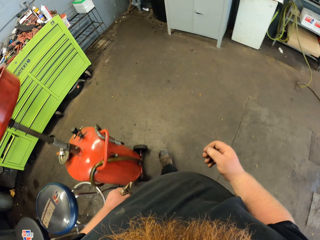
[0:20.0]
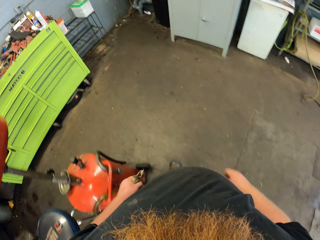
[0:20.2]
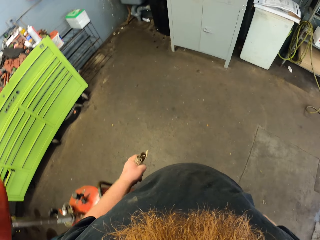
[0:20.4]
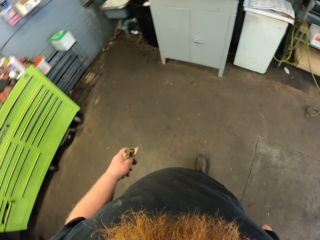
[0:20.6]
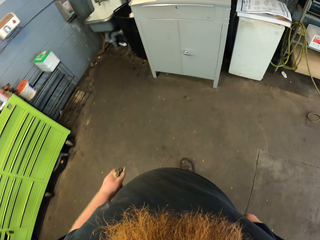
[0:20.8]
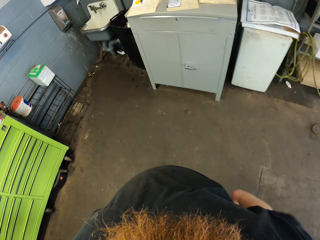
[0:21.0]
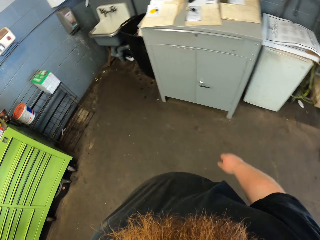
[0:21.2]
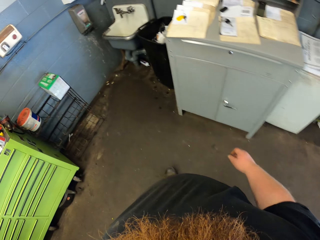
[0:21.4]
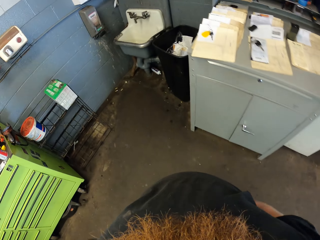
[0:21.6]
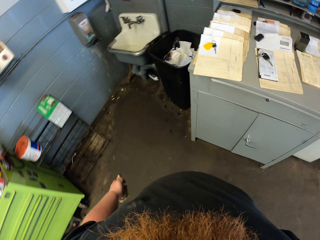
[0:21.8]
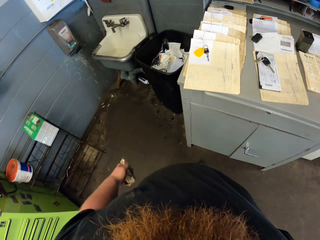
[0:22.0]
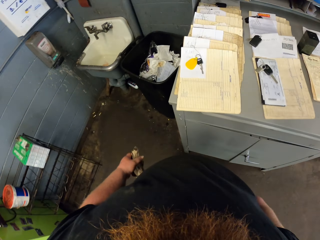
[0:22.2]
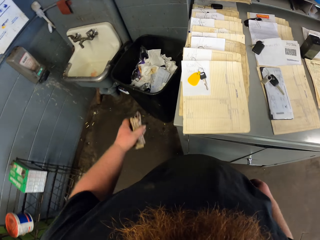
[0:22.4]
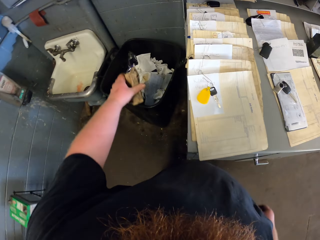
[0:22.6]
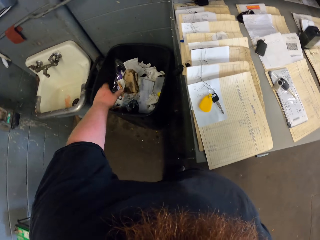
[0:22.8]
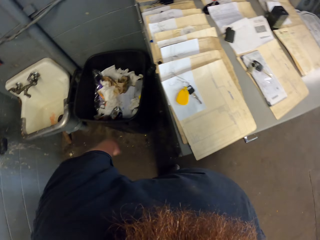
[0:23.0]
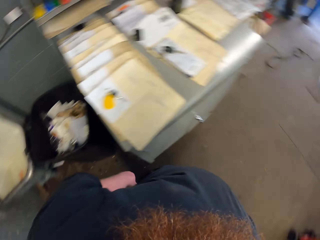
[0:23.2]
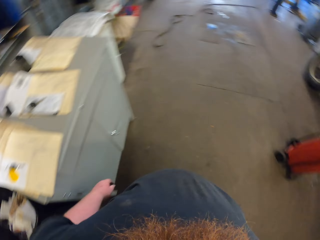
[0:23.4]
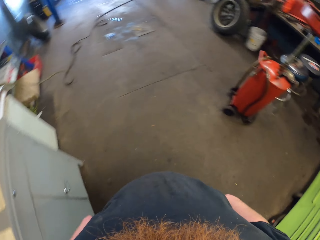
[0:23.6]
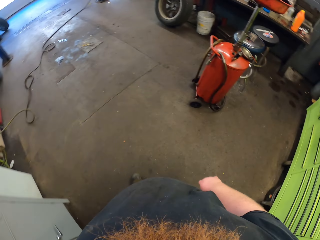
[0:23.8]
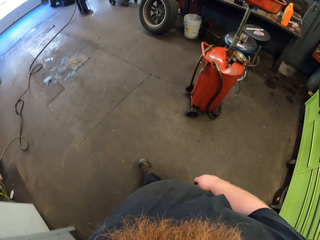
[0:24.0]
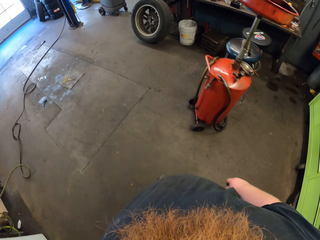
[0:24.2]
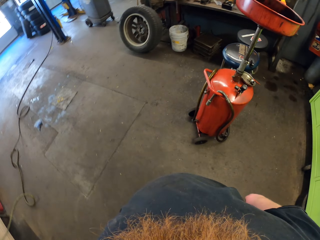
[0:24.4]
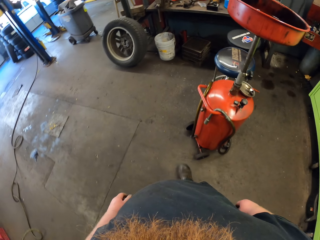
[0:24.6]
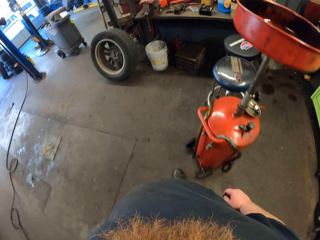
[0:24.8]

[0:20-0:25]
The camera wearer throws the papers in the dust bin. They walk to the counter.

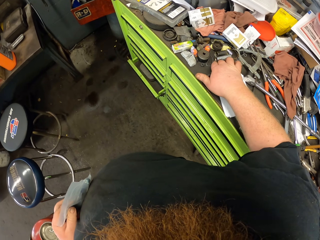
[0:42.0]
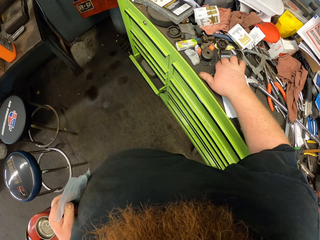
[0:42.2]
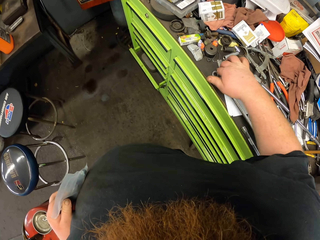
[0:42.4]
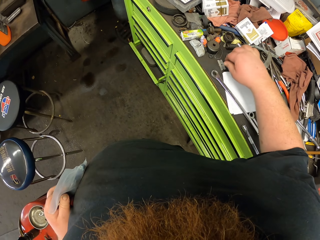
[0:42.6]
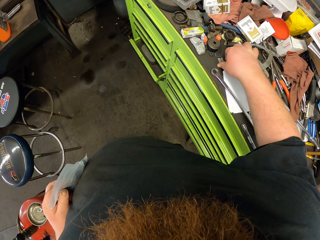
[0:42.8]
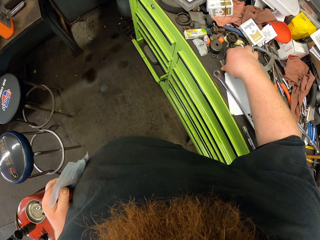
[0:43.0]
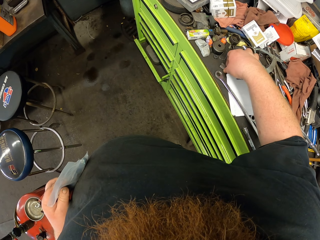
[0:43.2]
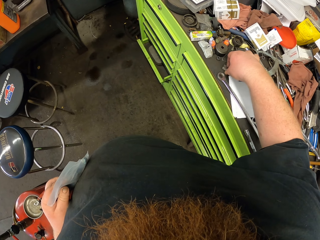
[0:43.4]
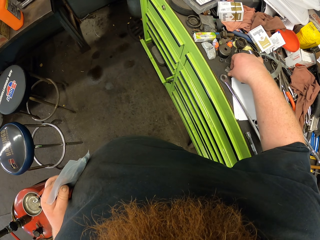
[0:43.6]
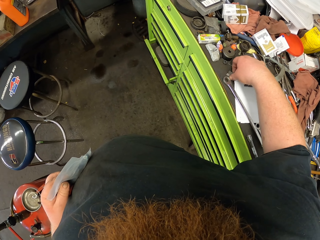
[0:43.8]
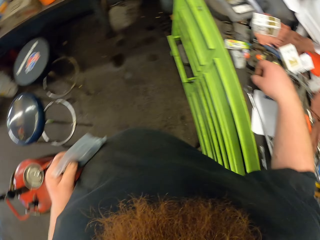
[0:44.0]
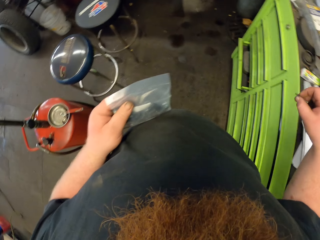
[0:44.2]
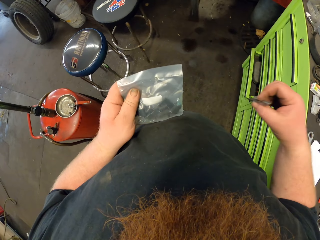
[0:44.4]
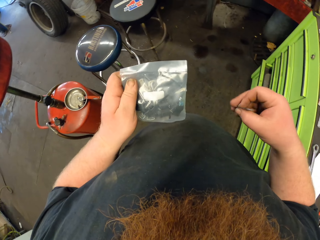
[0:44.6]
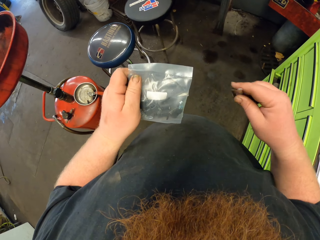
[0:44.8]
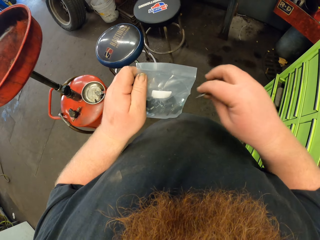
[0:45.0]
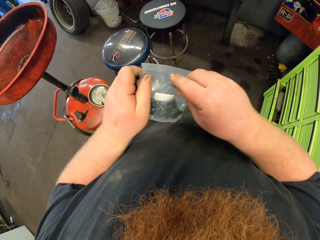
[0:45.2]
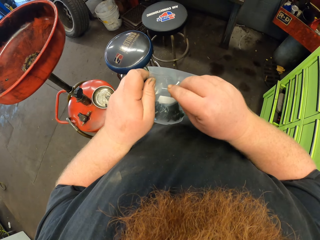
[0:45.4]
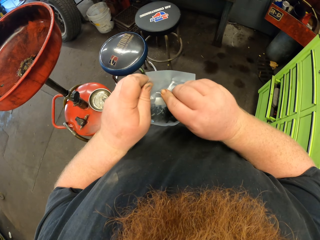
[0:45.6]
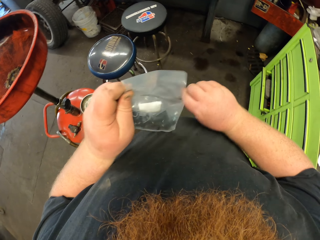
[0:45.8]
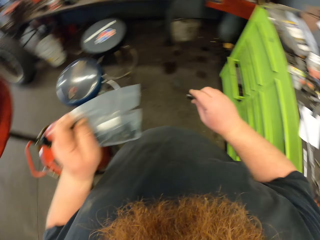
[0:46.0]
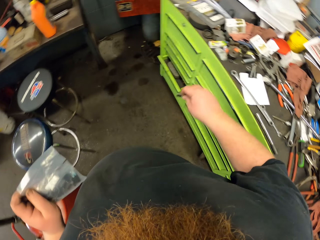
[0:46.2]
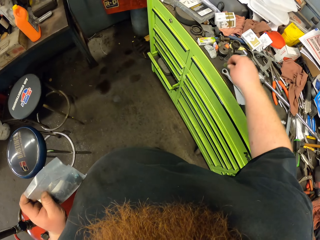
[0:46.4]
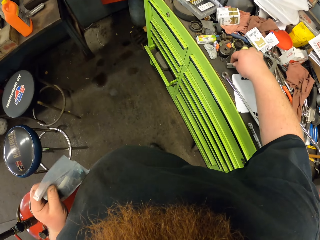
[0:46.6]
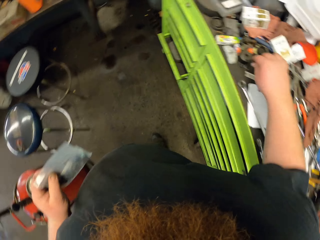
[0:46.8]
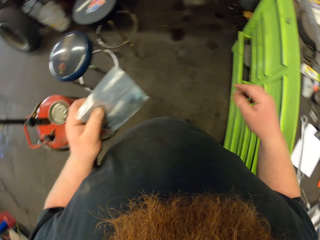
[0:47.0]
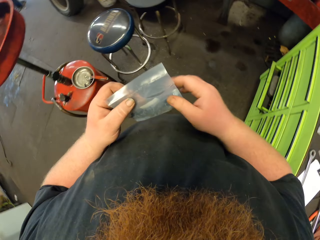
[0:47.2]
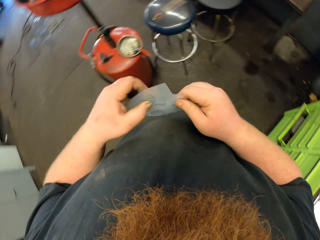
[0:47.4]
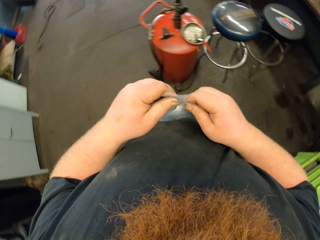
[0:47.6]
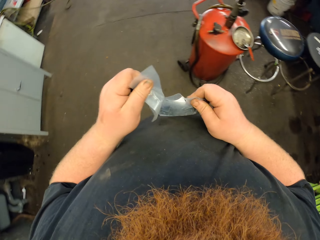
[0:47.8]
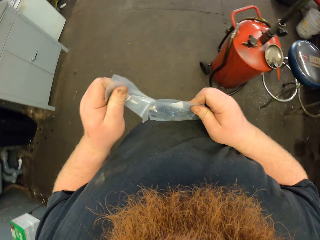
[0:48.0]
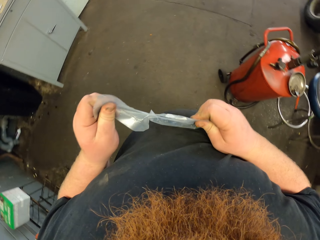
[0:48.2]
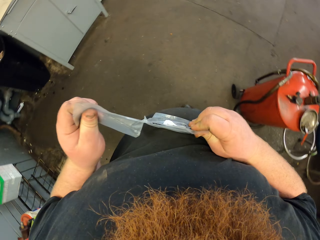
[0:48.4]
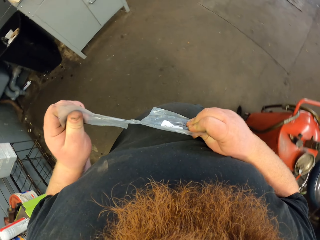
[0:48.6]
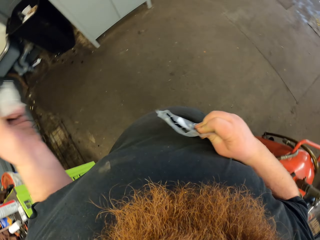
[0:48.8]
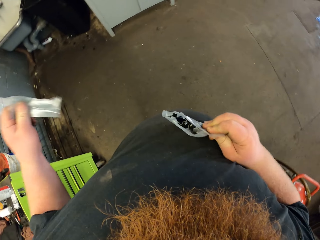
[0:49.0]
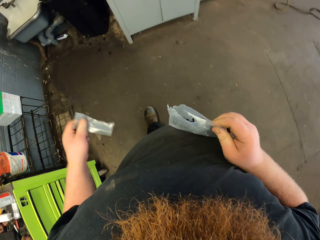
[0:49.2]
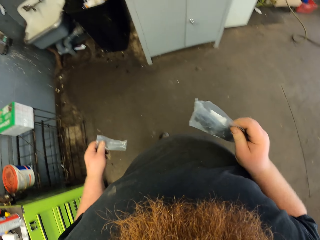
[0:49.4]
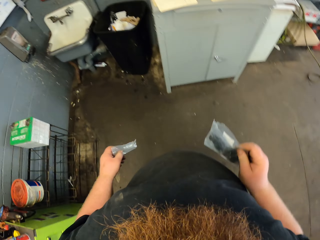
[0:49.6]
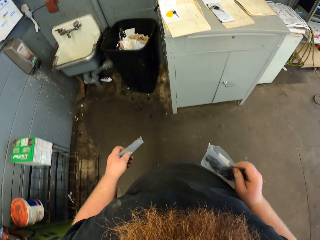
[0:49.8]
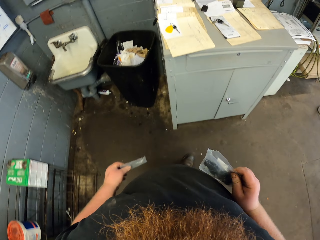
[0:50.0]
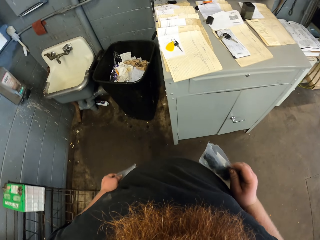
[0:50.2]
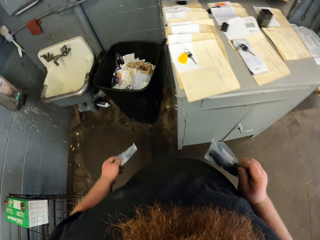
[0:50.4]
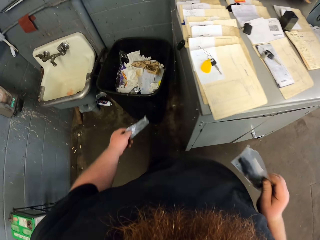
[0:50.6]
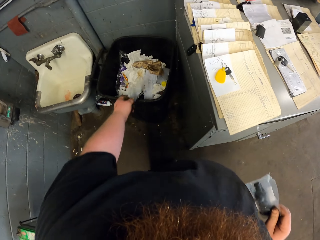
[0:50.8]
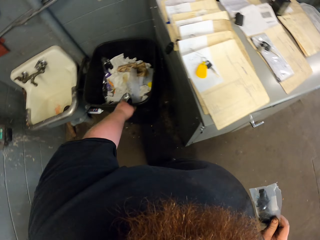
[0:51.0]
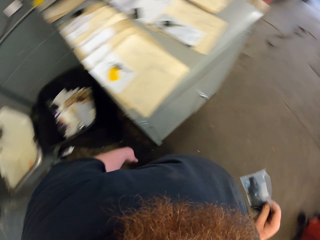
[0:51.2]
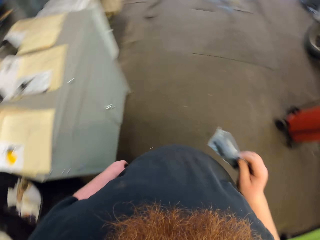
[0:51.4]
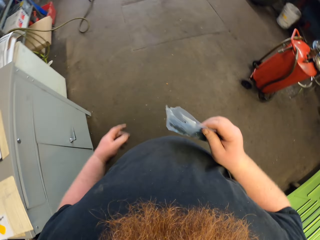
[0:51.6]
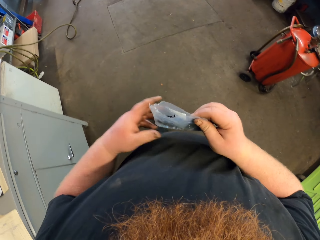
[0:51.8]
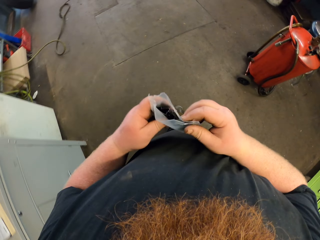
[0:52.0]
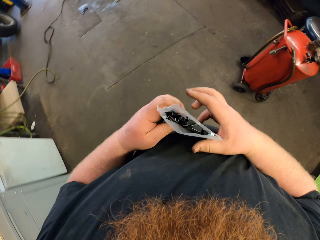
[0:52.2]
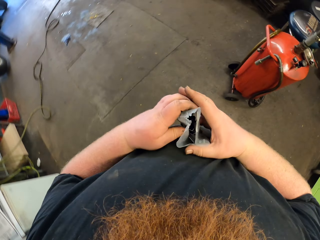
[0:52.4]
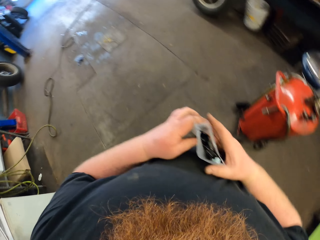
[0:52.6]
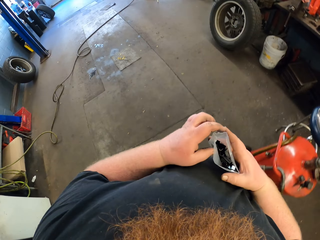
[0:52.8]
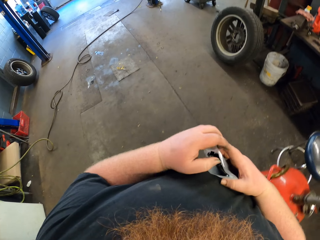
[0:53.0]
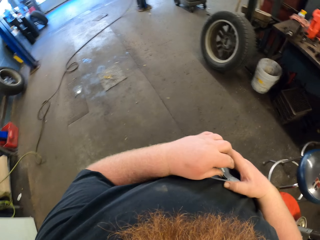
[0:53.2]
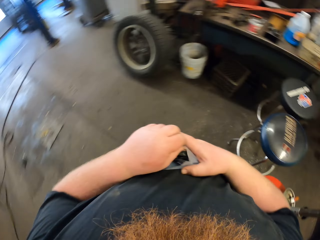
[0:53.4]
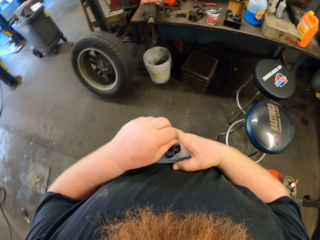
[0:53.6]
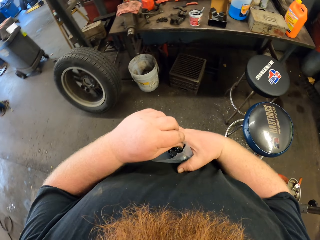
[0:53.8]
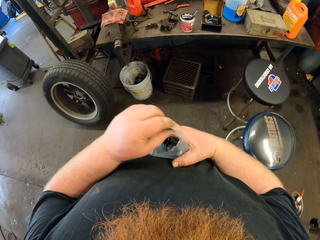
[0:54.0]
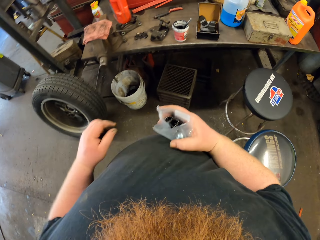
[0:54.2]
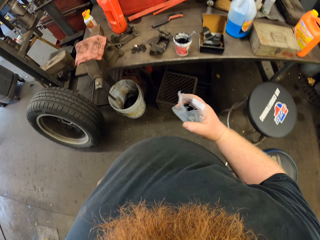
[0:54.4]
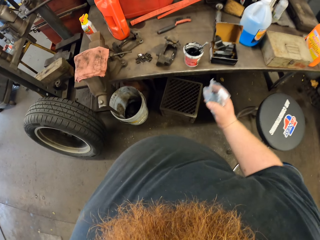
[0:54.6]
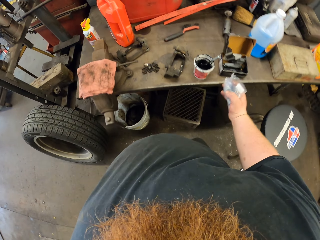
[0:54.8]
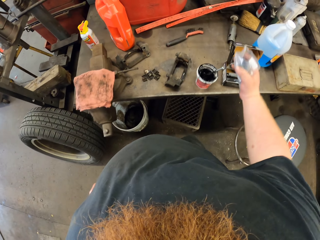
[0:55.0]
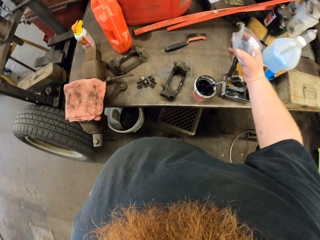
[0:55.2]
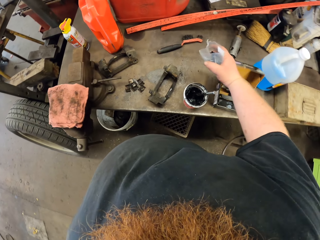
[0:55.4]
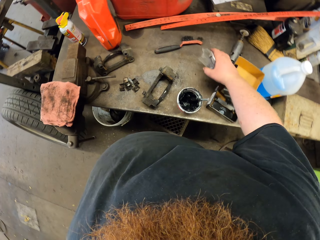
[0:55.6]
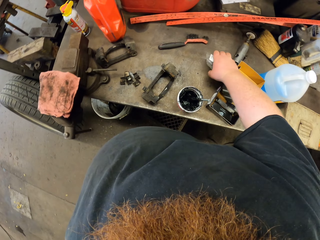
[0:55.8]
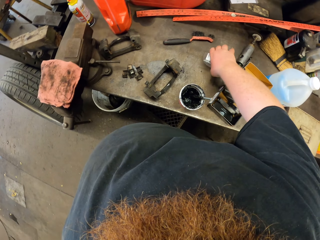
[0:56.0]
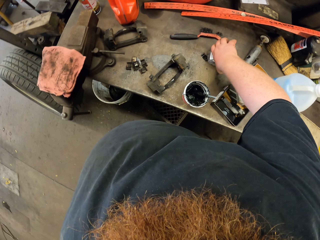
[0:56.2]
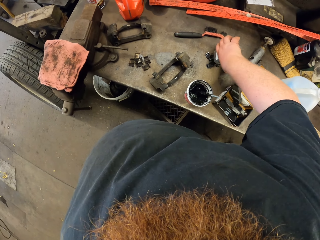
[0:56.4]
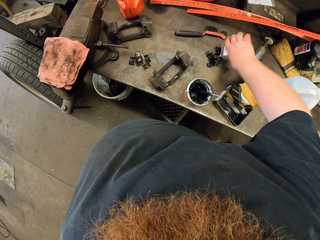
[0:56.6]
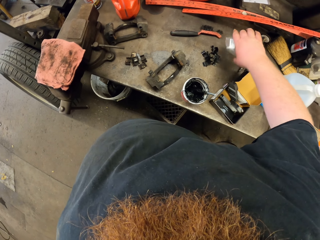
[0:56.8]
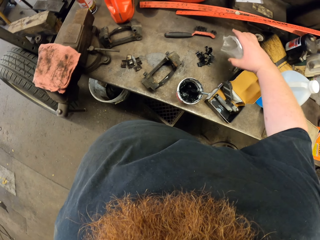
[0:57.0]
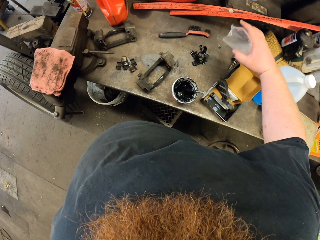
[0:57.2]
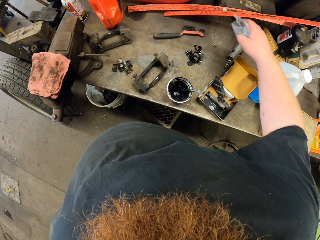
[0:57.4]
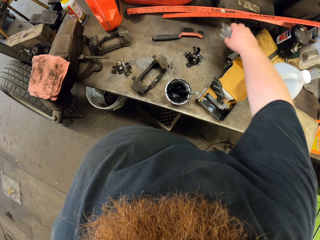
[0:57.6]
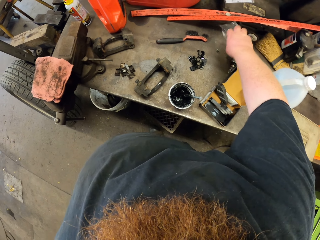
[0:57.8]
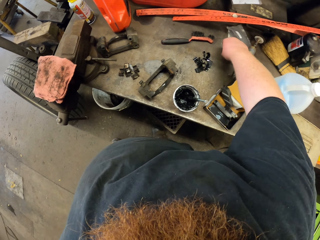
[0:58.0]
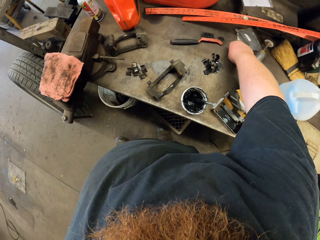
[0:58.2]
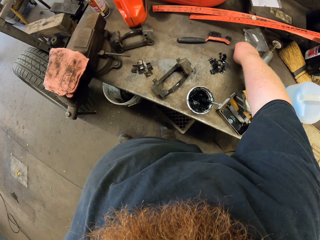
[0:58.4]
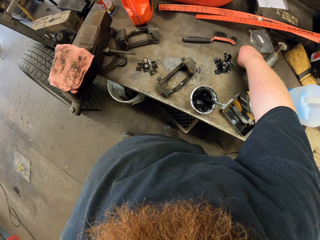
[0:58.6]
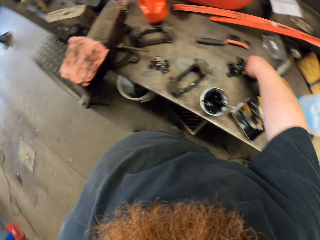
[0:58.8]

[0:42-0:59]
The camera wearer picks a razor blade from the toolbox. He tears the packet with the razor blade. He places the razor blade on the toolbox. He tears the packet with his hand. He moves around. He throws the piece of the packet in the dust bin. He walks to the counter. He pours the metals on the counter. He throws the packet on the counter.
